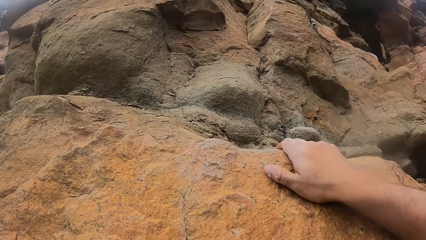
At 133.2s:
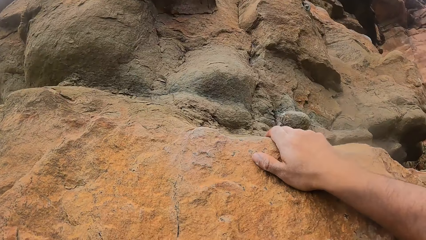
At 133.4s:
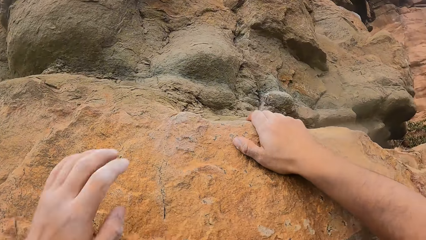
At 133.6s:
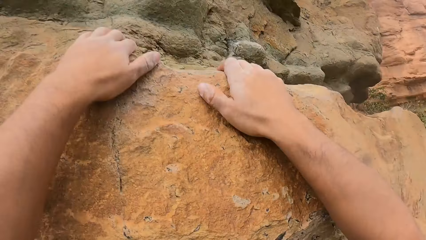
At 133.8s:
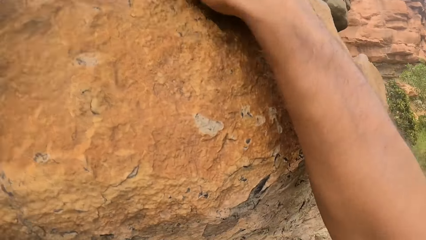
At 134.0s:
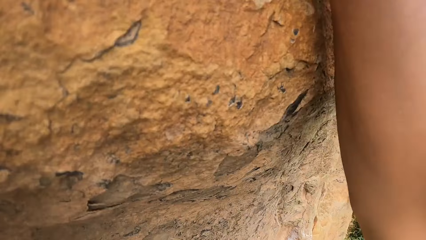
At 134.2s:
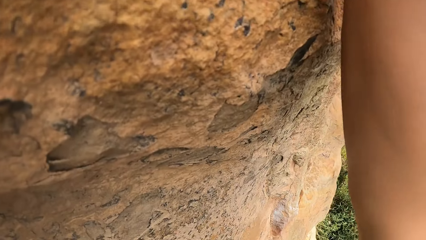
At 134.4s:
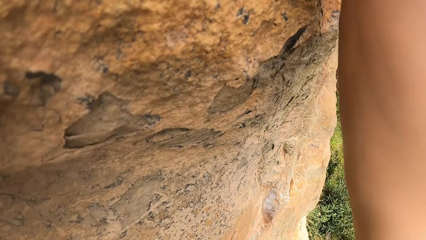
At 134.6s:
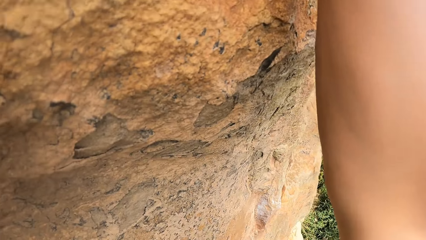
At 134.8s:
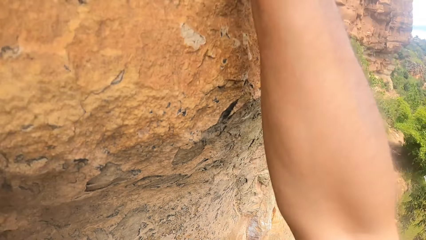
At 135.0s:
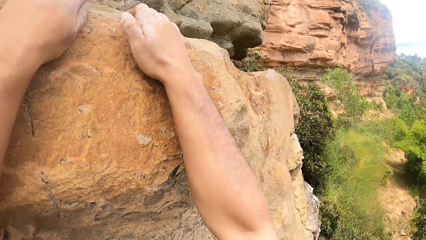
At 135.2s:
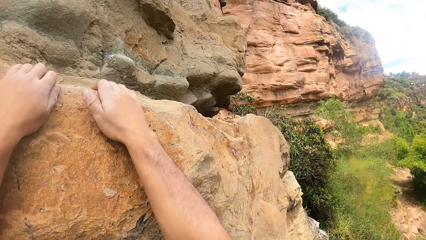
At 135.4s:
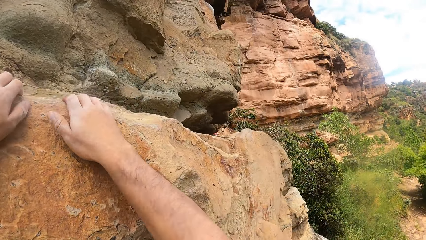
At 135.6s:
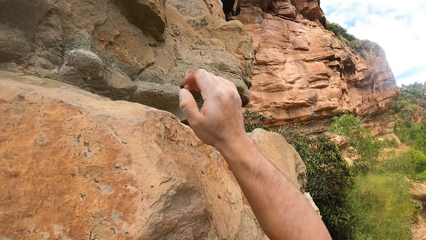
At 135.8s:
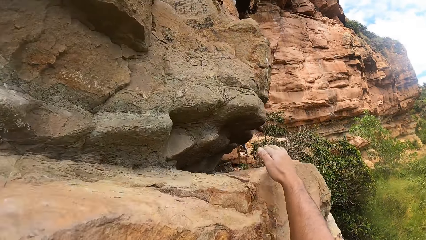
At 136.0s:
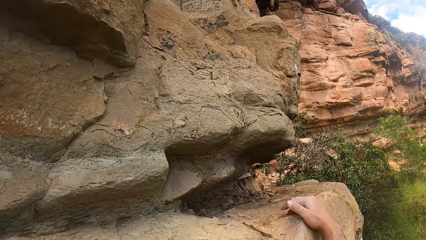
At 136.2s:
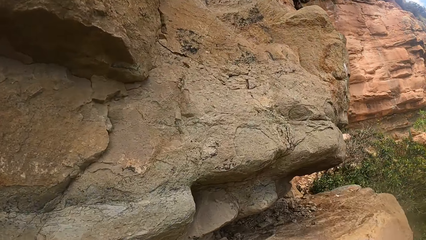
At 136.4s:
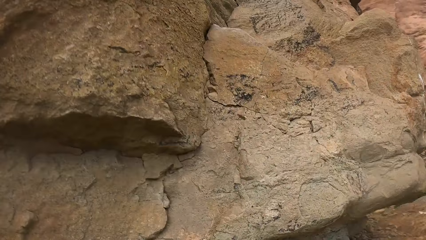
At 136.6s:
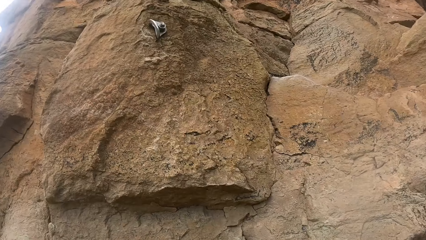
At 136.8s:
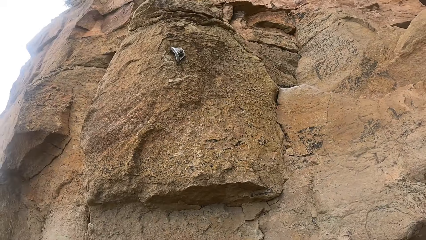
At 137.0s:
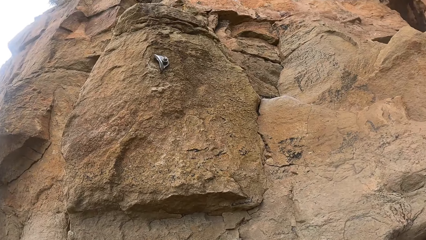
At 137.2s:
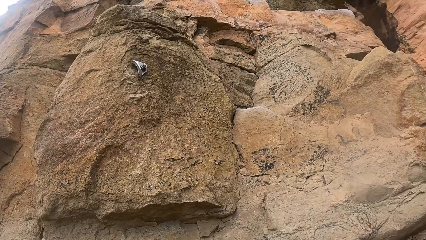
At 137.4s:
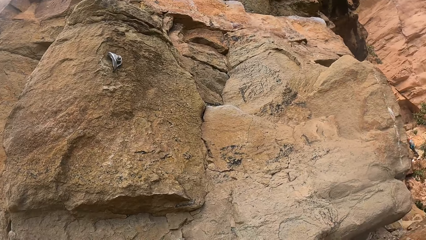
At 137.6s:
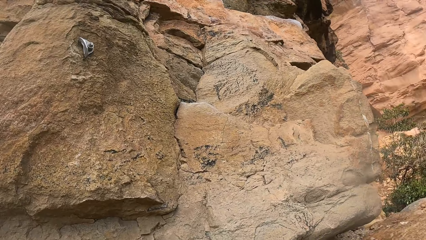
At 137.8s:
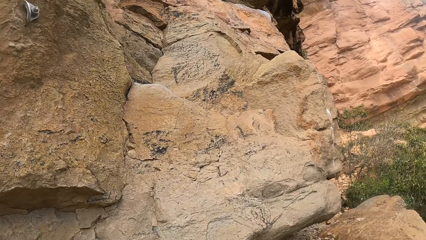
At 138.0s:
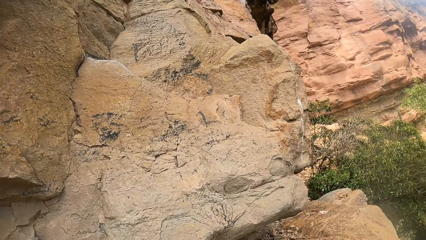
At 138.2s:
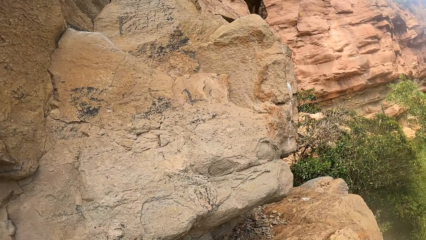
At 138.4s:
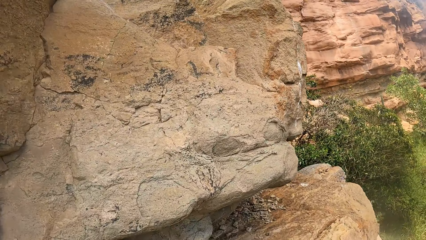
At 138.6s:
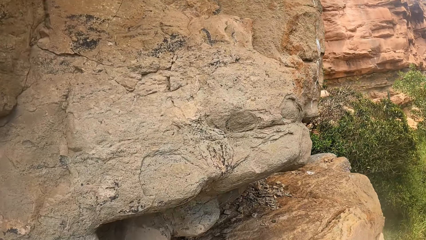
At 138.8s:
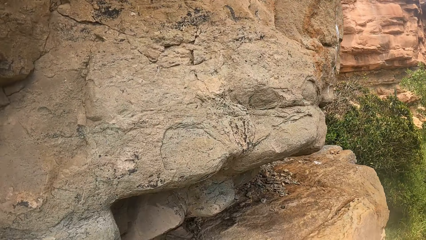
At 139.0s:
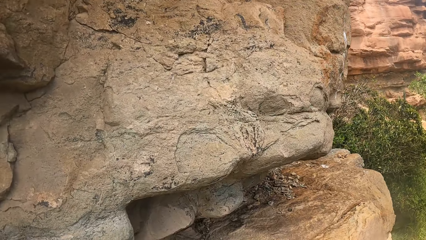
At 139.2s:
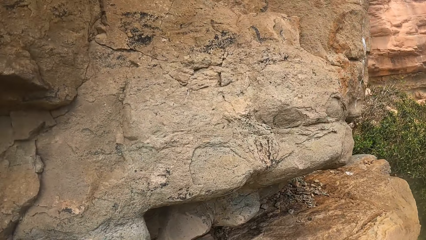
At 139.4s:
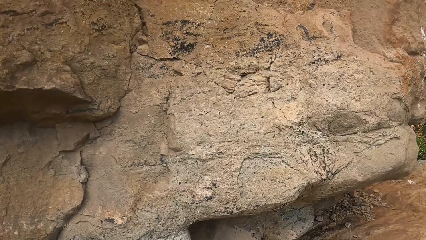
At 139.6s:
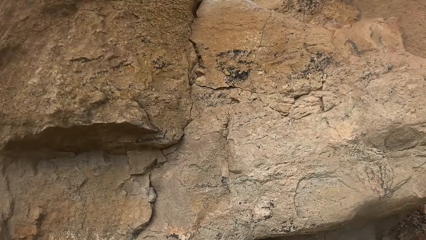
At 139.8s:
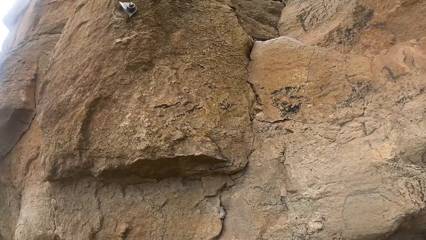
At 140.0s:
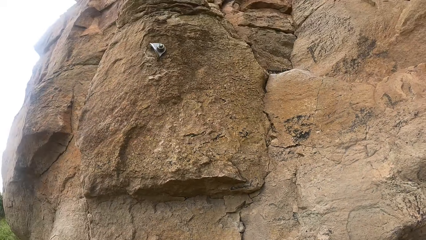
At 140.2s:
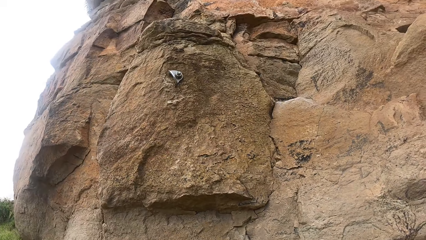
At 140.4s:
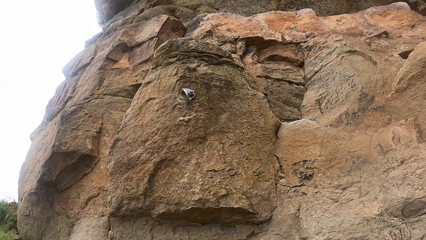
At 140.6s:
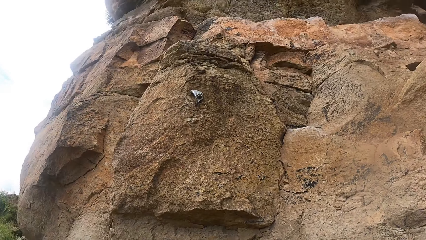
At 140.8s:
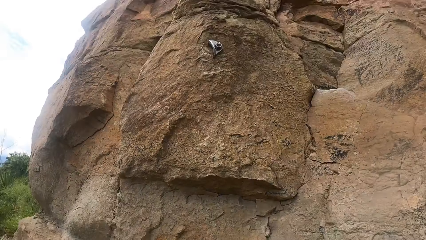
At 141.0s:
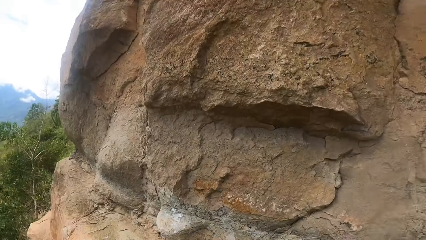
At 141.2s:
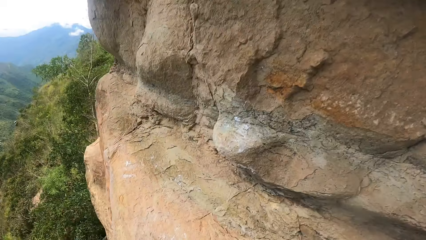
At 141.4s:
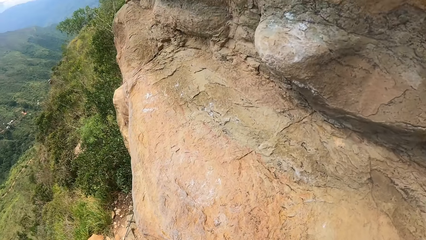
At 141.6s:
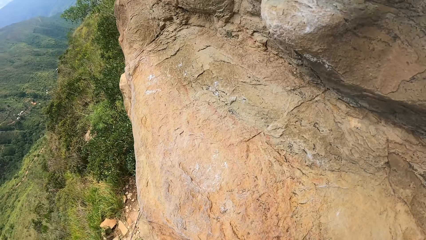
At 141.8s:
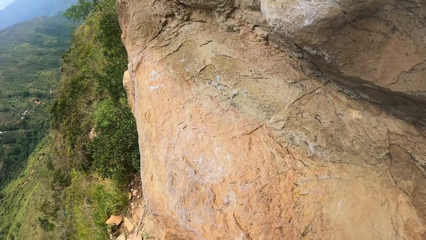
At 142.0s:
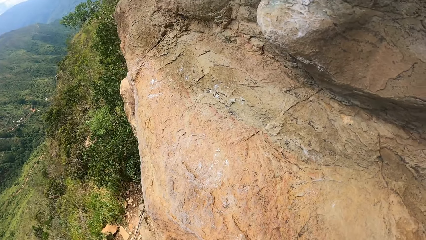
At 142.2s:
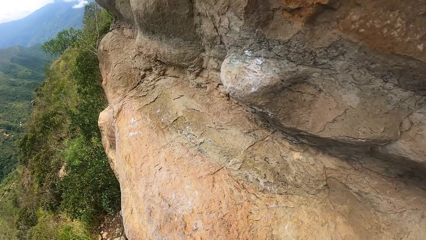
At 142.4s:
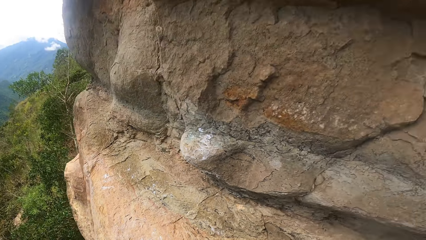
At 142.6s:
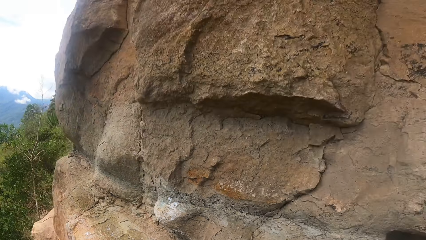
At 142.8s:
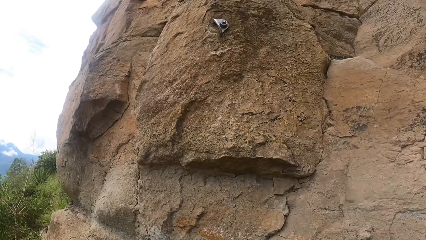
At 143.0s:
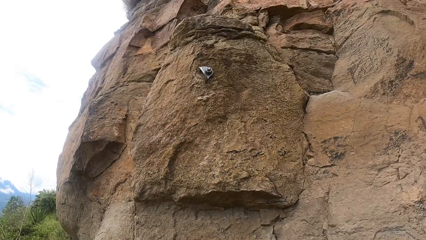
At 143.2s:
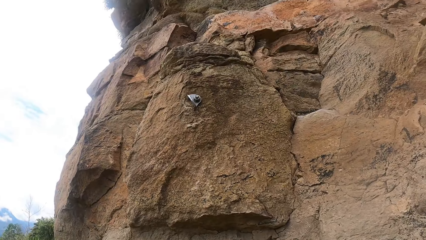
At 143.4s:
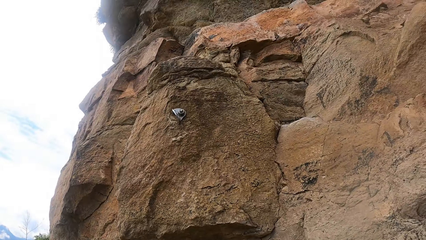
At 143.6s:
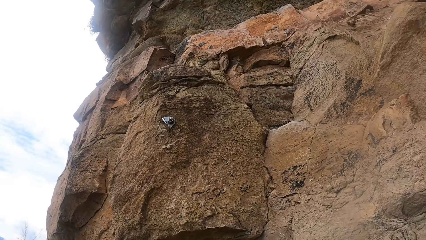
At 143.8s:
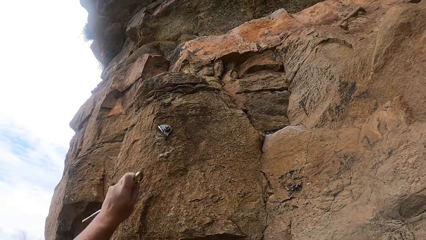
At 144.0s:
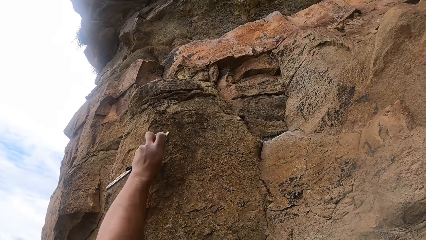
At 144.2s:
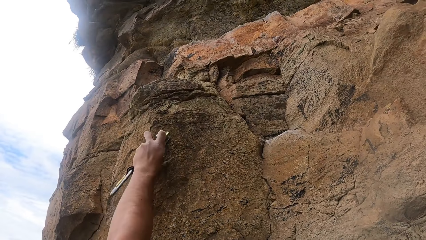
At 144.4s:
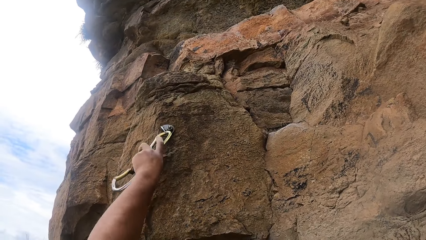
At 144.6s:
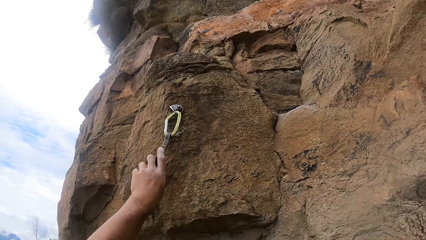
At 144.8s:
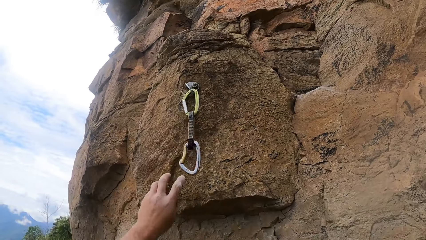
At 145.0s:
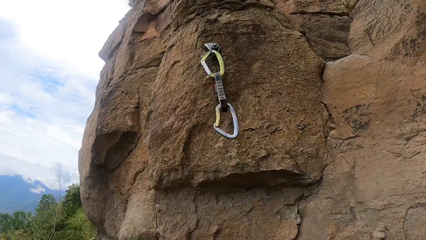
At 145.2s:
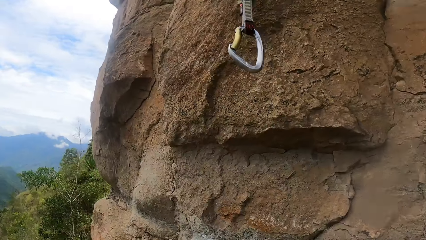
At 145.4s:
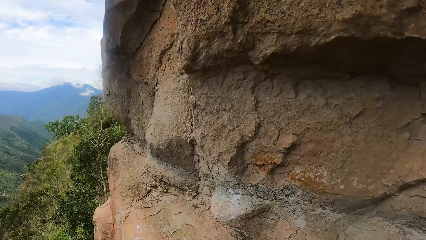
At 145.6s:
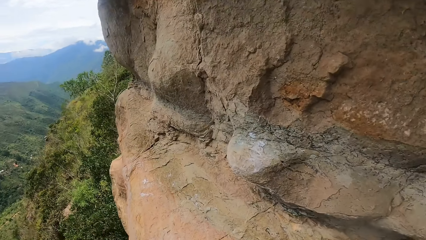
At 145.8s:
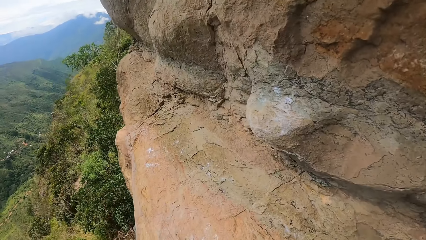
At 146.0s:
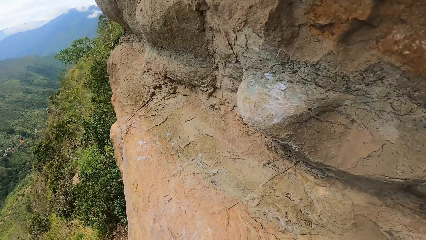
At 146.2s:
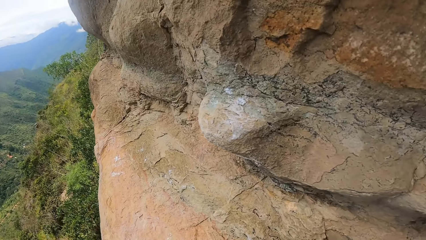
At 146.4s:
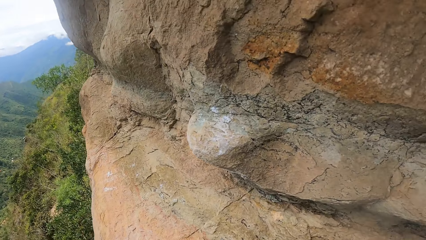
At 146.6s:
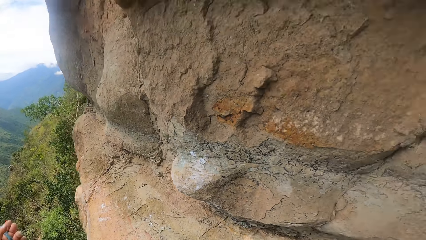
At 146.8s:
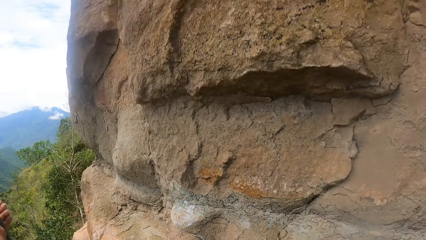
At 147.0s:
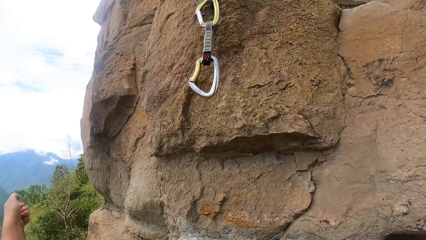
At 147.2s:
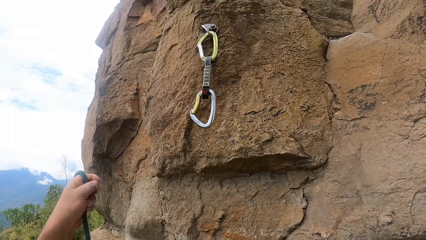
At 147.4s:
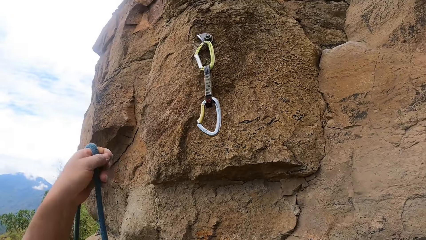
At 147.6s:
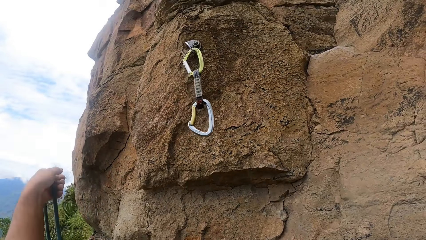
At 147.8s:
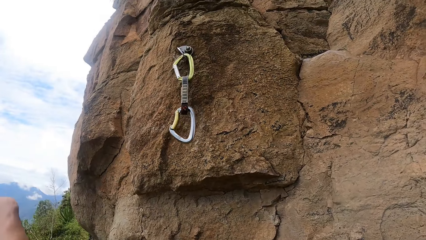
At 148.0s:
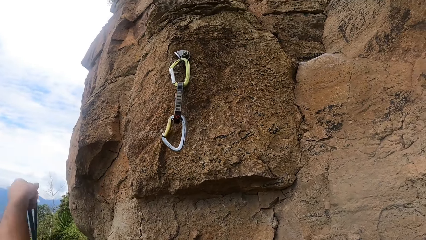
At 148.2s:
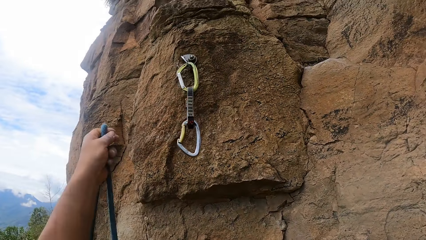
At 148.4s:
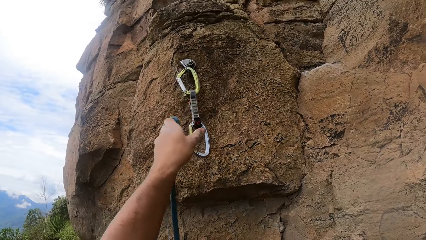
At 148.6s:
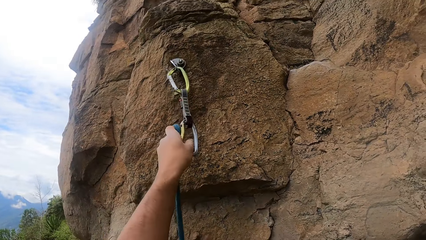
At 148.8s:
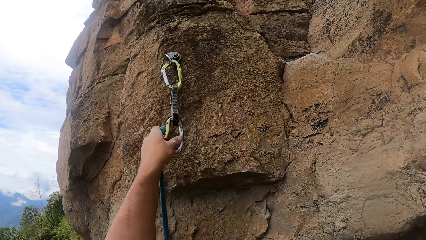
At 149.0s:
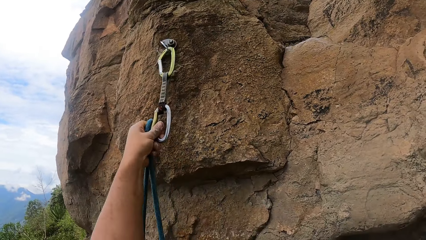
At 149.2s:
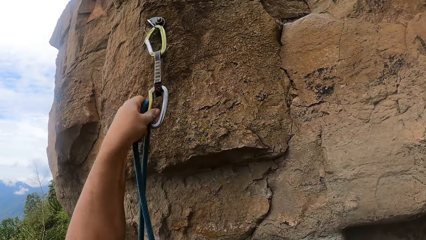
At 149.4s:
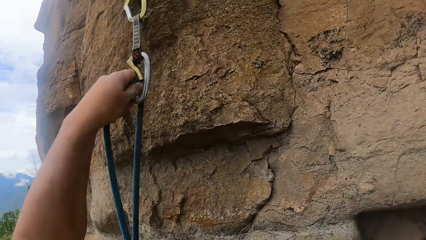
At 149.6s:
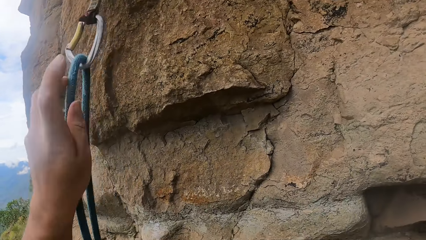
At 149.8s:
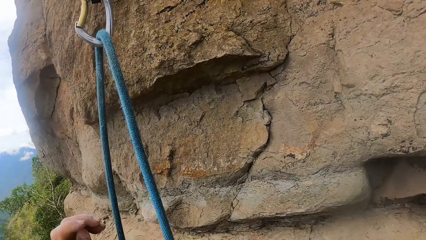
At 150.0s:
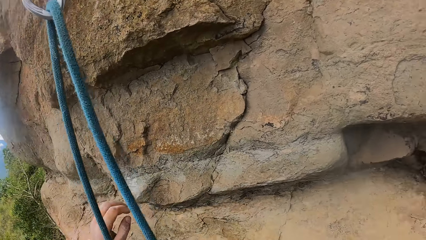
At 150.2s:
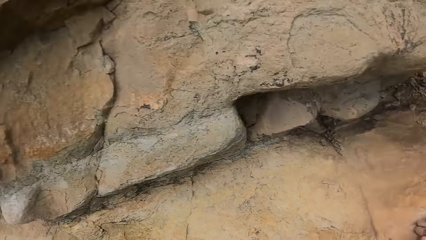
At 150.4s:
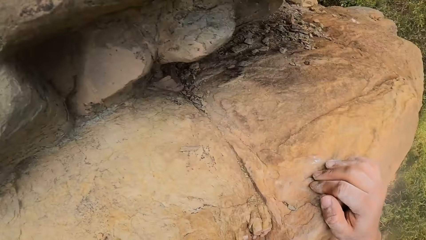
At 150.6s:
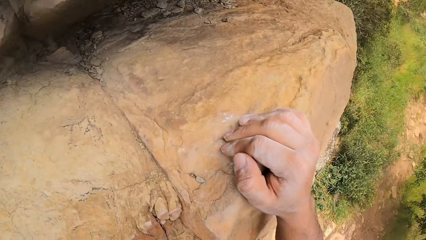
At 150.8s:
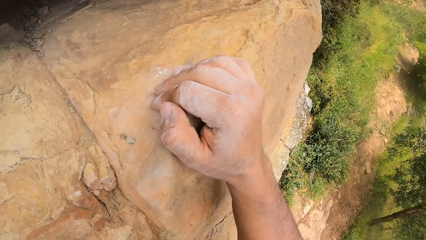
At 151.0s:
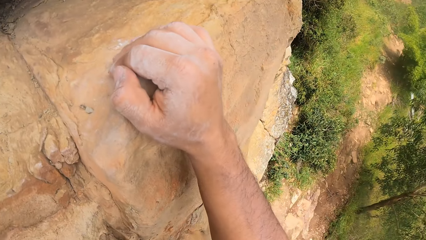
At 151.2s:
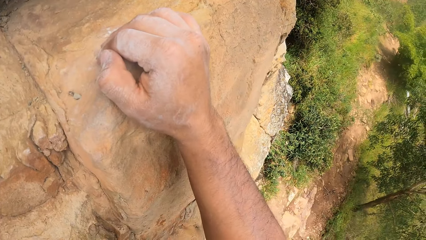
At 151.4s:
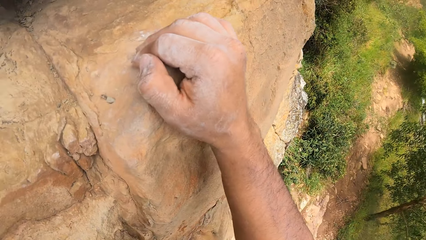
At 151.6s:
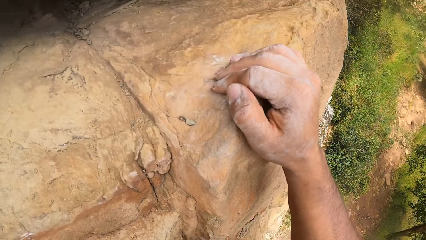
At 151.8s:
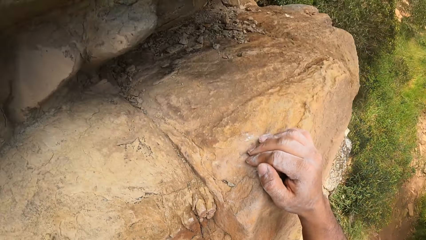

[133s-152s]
The camera wearer grasps a rock with both hands. They look down around the rock. They hold a mountain wall and look around. They look up the rock. They look away in the horizon. They look up the rock. They fix a trad on a hook. They look down around the rock. They pull a rope. They join the rope to the trad. They look down around the rock.
